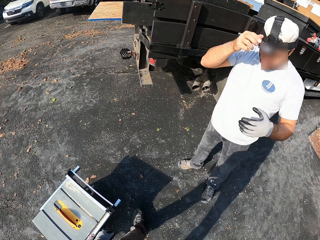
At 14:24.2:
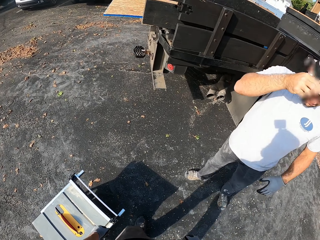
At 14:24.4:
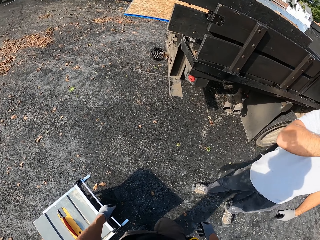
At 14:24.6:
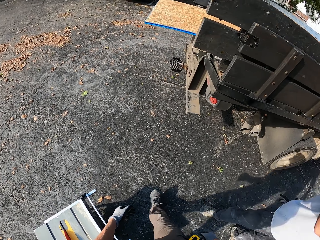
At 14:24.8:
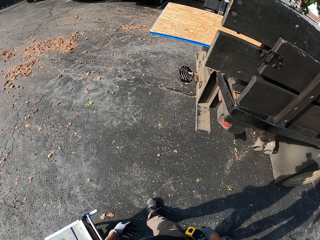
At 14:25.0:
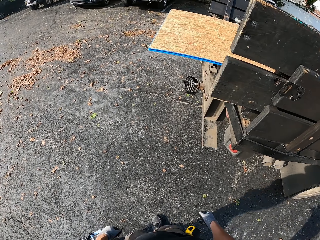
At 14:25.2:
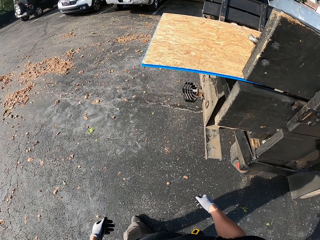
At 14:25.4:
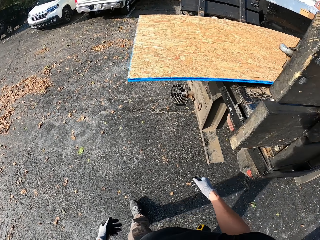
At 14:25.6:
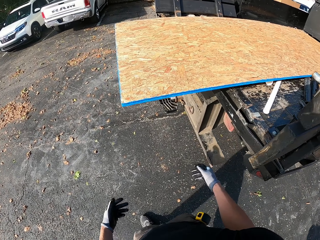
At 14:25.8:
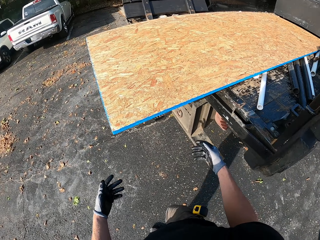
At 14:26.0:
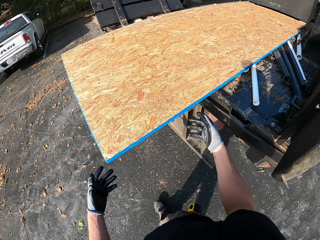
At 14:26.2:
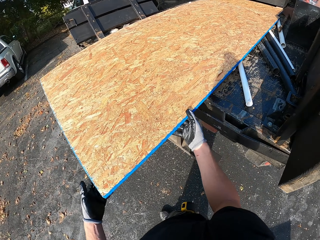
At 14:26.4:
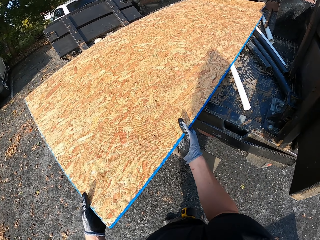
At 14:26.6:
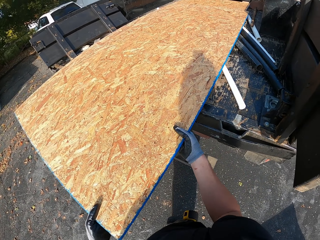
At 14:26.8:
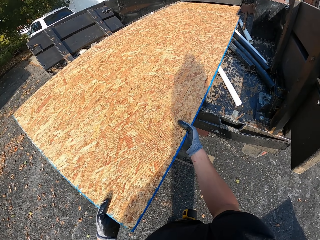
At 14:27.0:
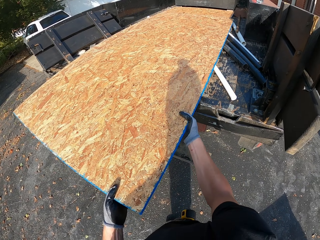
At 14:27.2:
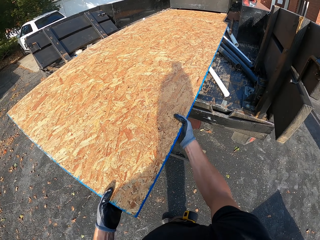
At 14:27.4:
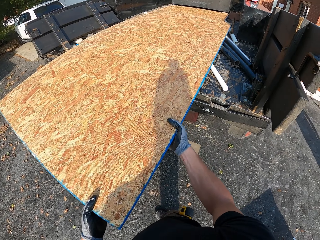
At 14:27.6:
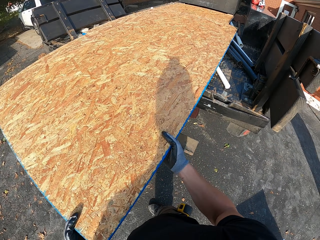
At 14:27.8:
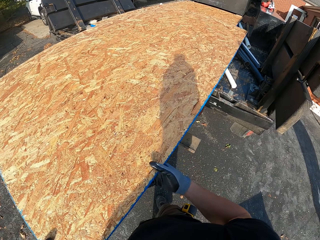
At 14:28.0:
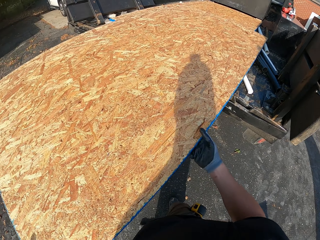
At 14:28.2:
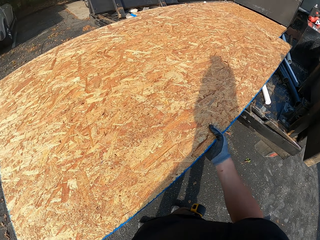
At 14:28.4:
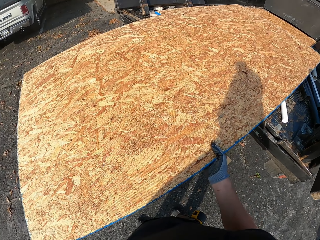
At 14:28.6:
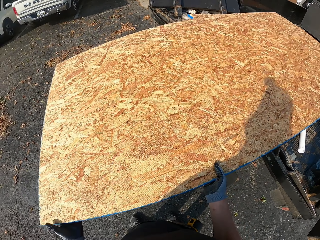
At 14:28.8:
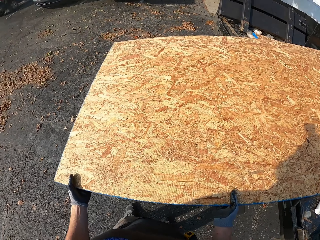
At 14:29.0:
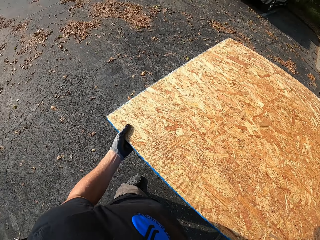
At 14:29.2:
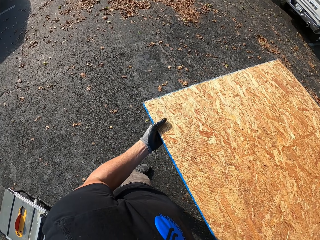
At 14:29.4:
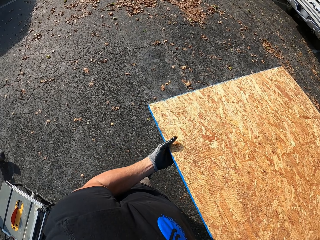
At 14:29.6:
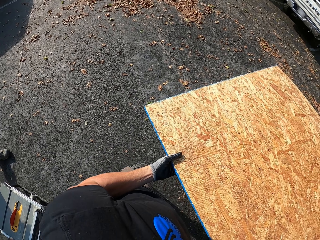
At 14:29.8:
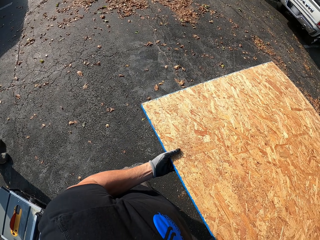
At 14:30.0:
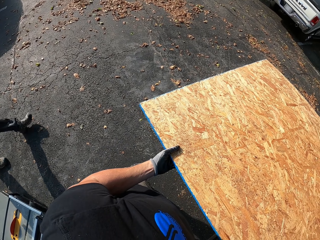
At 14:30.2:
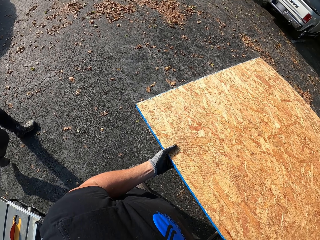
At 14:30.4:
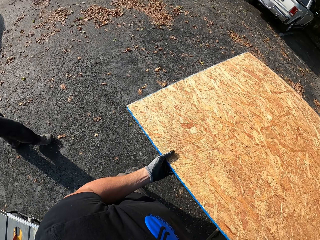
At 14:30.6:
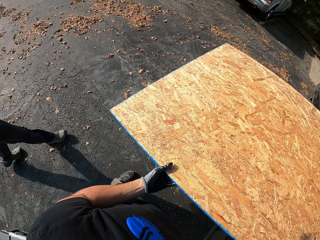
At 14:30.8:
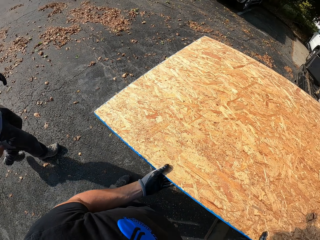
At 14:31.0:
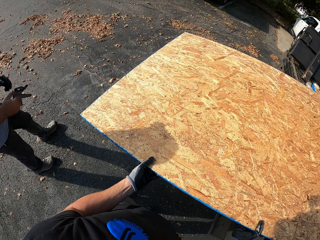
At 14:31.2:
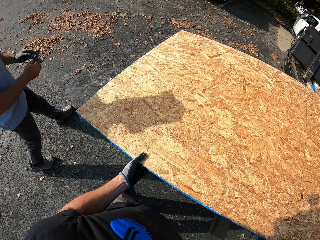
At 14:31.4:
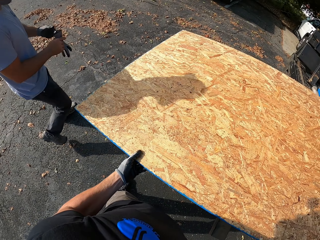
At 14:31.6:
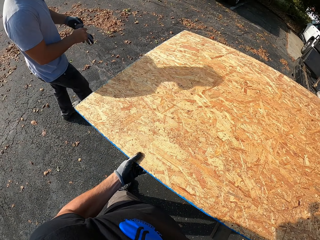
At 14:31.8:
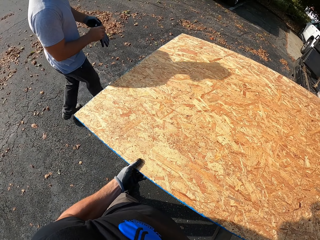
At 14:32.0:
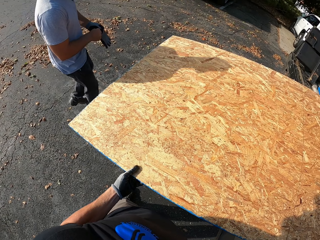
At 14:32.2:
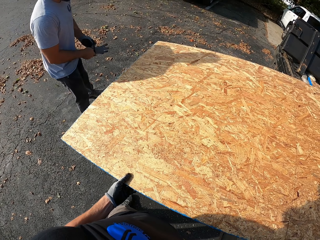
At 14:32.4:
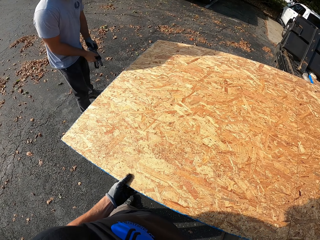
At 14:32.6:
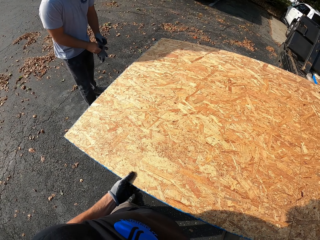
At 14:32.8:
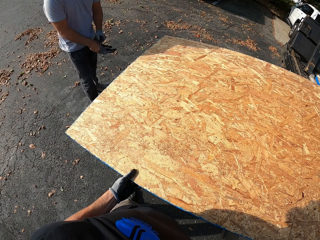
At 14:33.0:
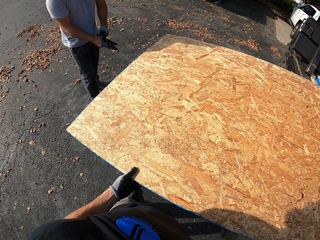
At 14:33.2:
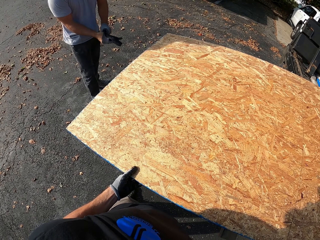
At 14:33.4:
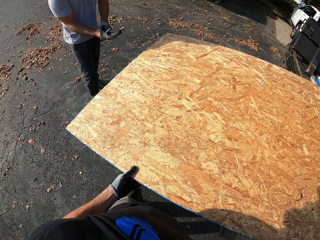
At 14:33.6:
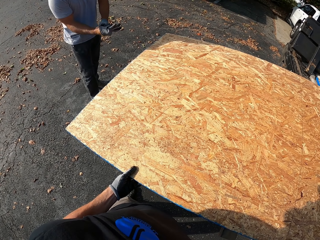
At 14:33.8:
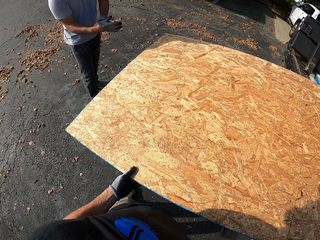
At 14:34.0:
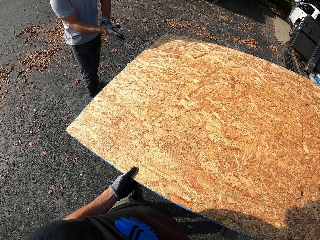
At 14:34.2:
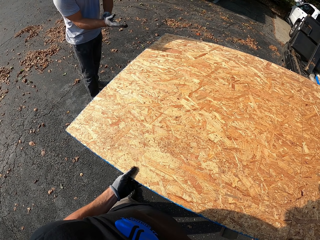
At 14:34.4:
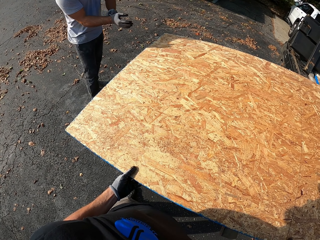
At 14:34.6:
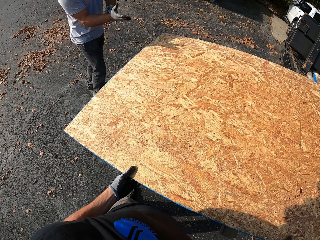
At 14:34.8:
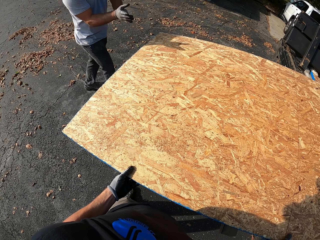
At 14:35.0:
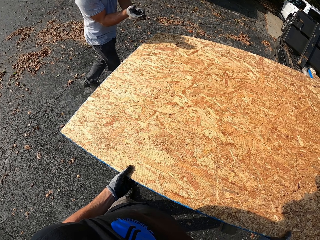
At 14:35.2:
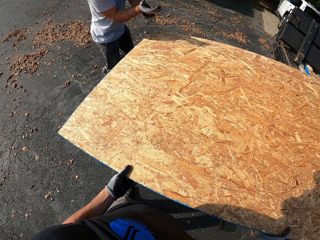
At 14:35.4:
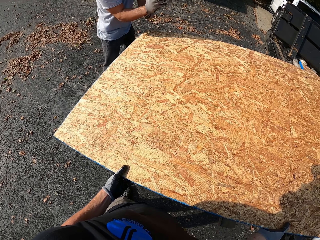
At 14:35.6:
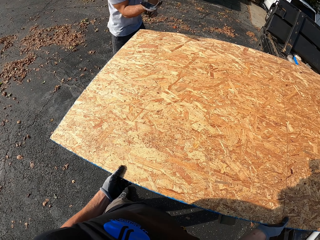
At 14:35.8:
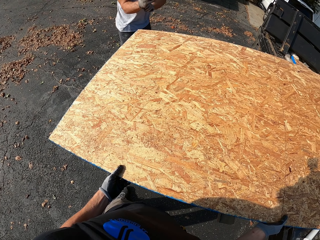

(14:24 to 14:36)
The camera wearer walks to the lorry. They hold plywood. They drag out the board from the vehicle. A man comes closer. The man puts on the gloves.

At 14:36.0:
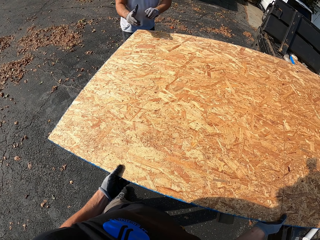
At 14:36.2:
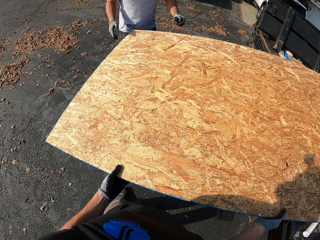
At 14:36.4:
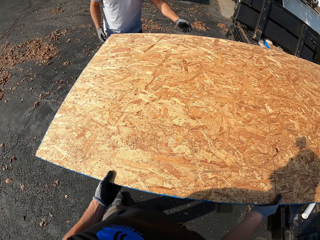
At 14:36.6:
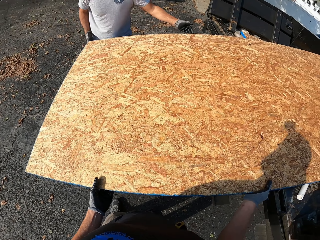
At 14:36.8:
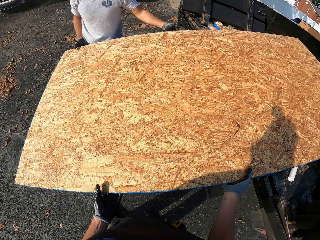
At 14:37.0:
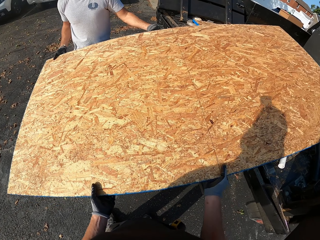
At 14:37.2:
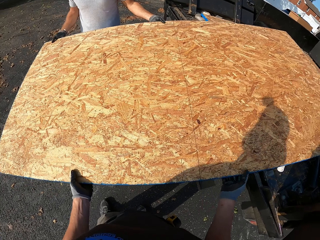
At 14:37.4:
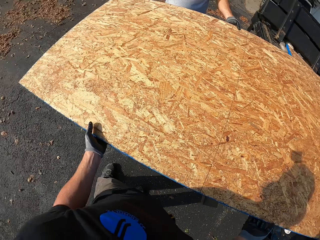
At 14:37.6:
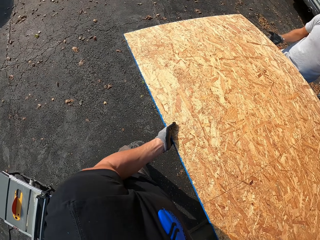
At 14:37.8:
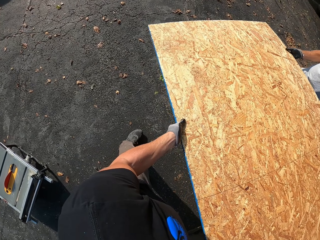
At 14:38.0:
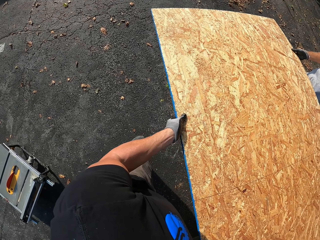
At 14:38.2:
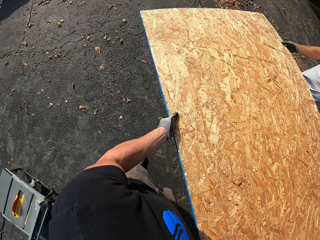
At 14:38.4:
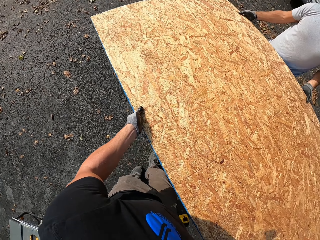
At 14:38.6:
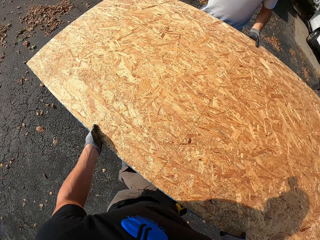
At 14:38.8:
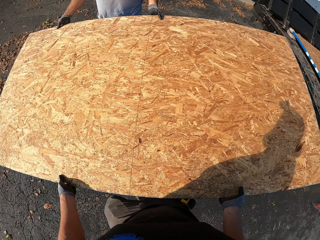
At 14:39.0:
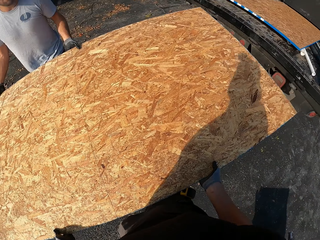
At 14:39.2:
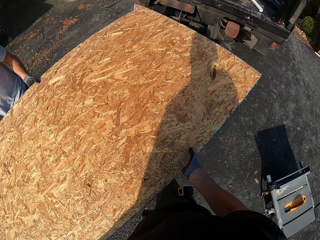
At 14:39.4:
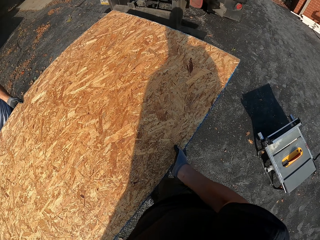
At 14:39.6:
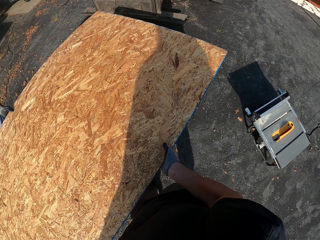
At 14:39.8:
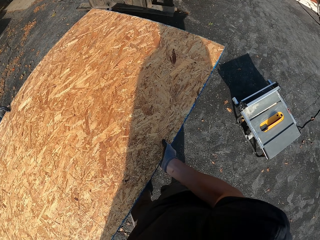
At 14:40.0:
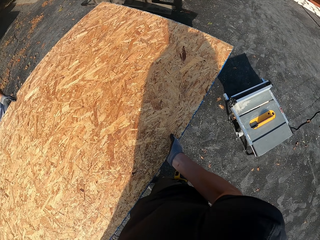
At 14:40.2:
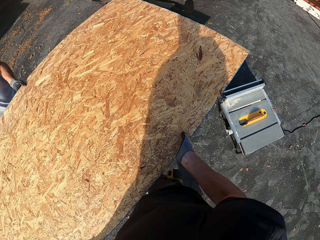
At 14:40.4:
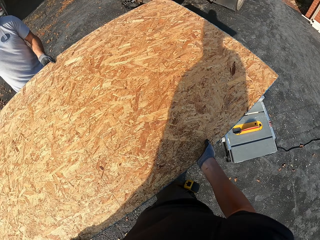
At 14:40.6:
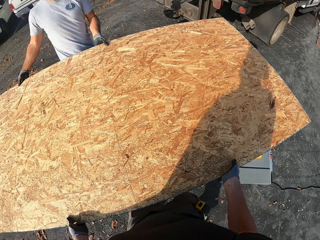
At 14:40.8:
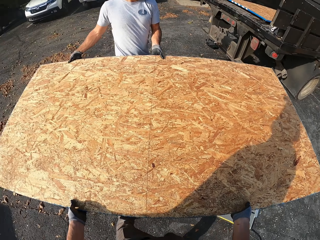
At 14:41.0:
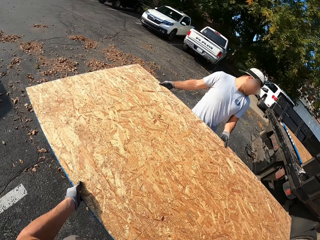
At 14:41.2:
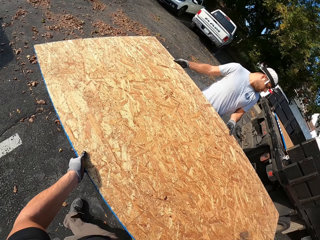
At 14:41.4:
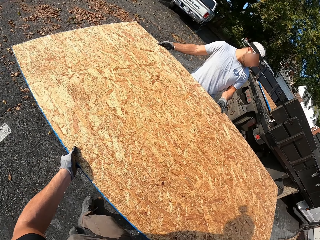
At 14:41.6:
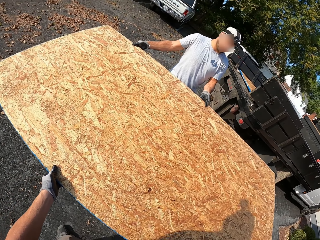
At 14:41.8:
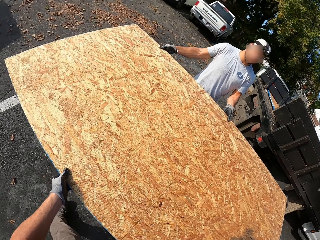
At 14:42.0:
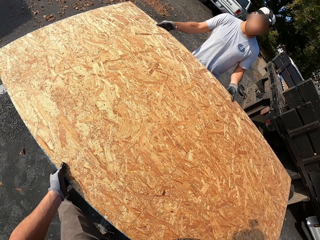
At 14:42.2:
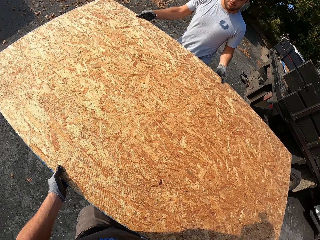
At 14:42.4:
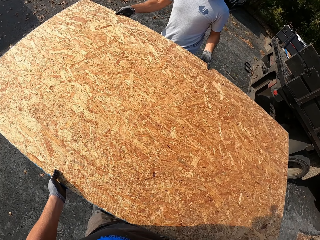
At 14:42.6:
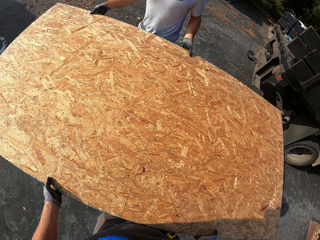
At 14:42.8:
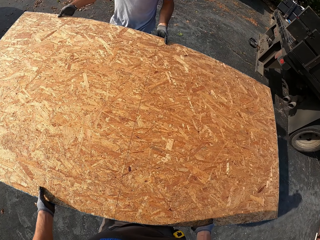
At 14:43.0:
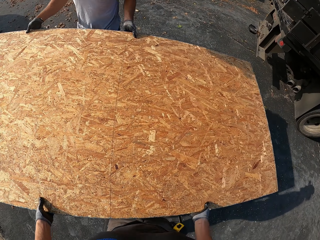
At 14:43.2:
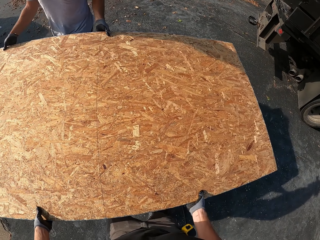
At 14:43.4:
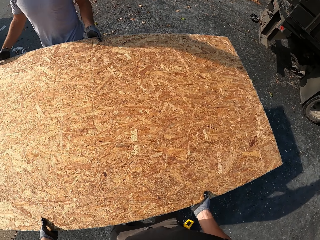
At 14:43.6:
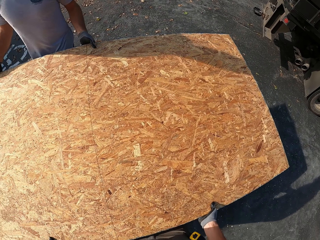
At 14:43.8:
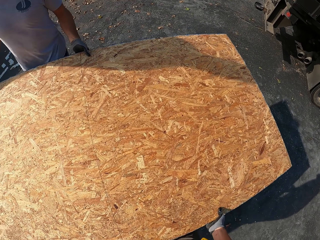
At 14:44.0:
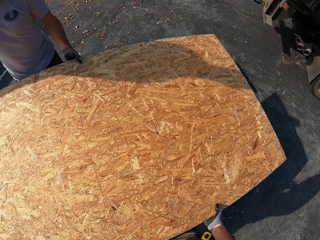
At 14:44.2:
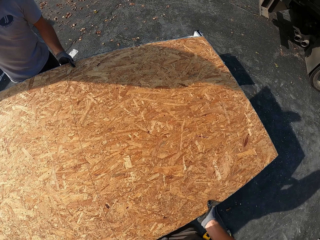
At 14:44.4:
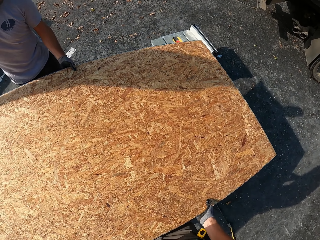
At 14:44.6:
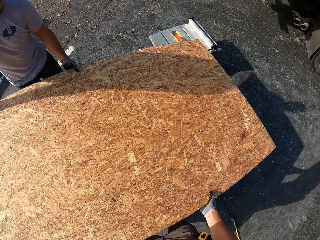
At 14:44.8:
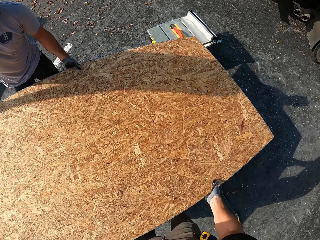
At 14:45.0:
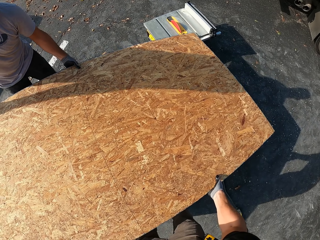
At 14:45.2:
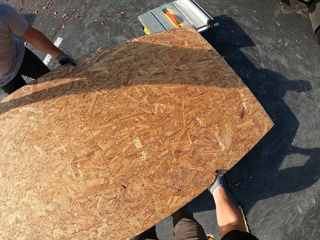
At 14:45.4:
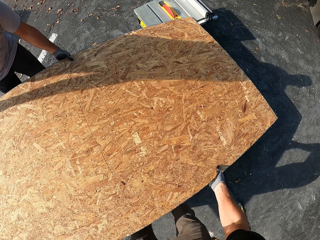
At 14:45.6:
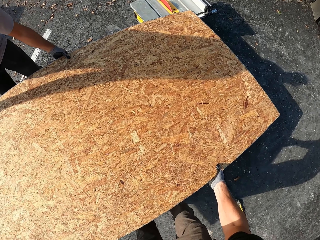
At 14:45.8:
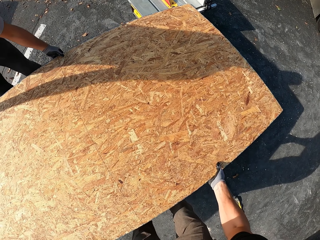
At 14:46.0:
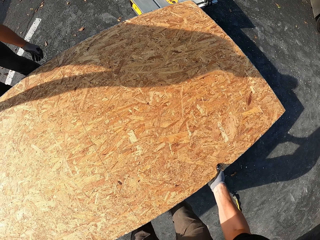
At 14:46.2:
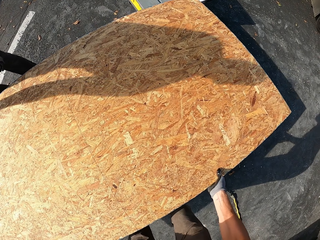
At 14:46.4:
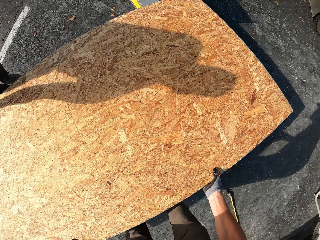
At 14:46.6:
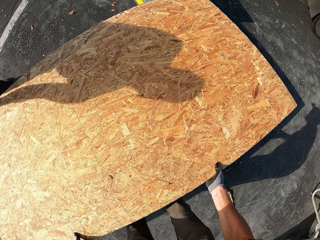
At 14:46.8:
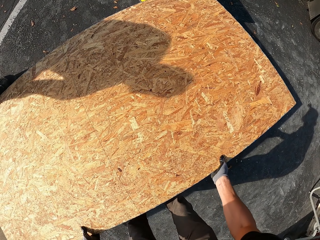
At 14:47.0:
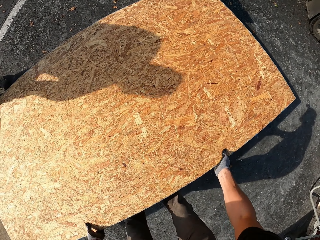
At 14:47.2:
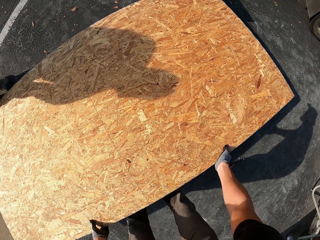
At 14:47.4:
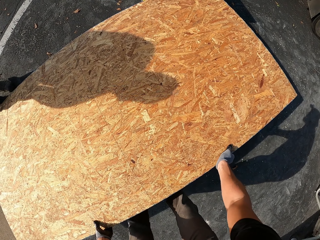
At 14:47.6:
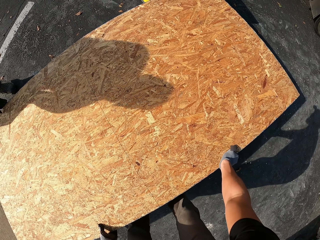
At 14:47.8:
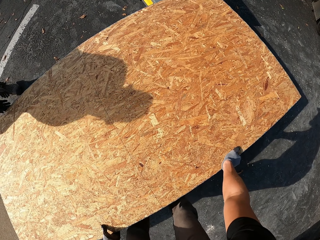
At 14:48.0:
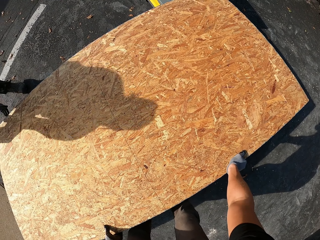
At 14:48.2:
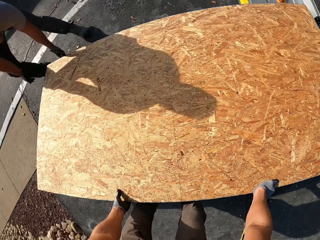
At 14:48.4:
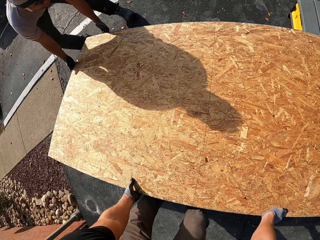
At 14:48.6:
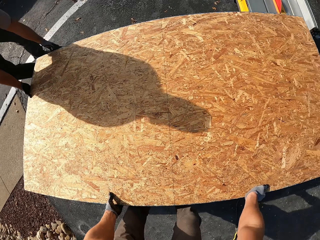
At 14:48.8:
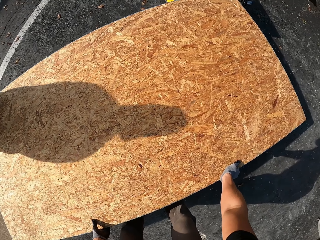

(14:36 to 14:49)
A man holds the plywood. The man carries the board with the camera wearer. The camera wearer lifts the plywood. The man places the board over the machine with the camera wearer's help.
